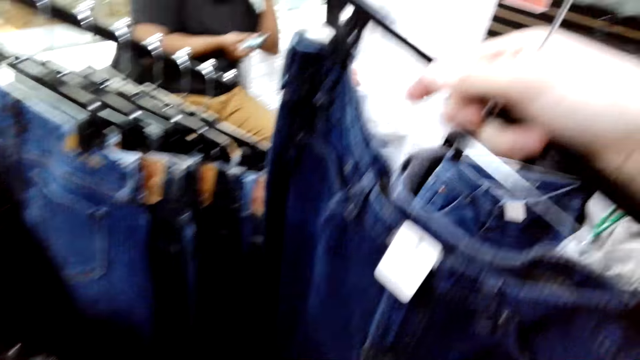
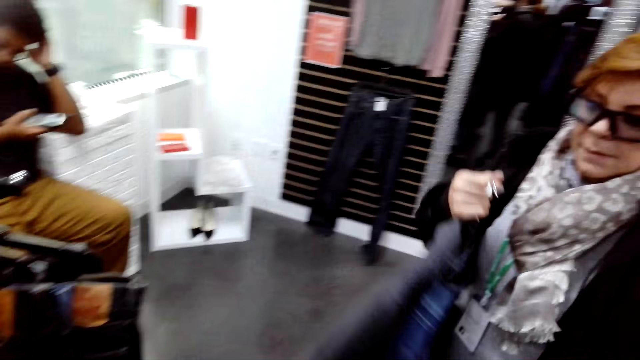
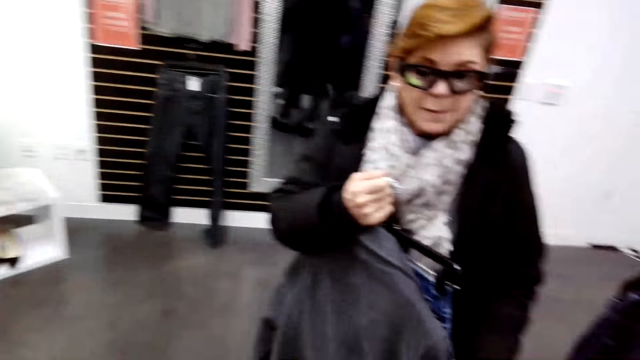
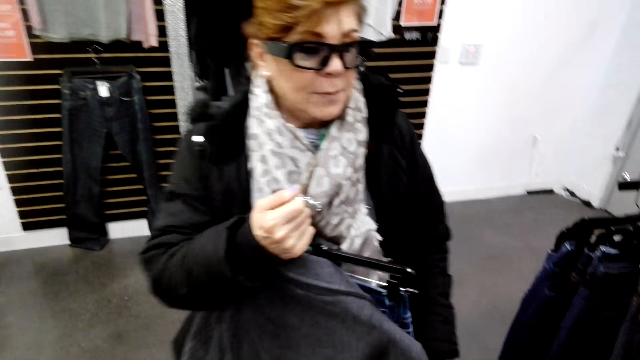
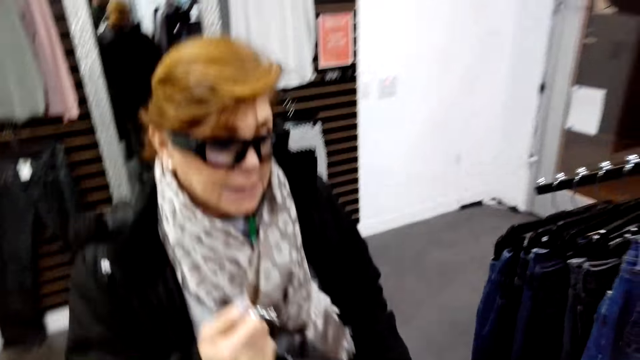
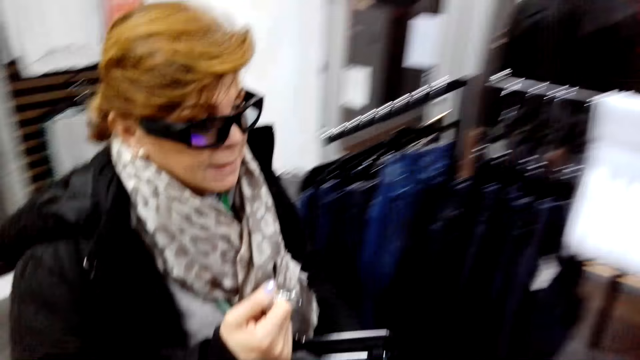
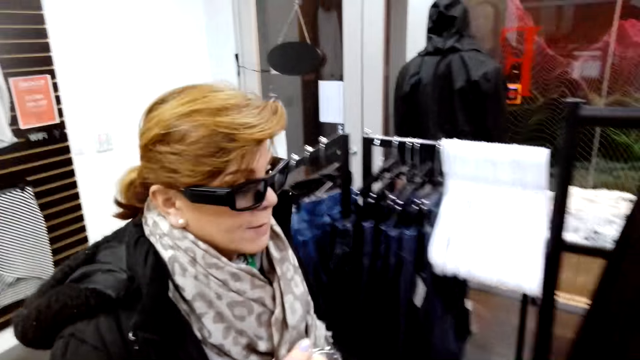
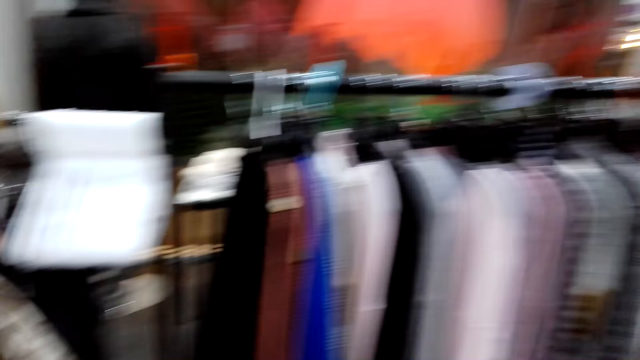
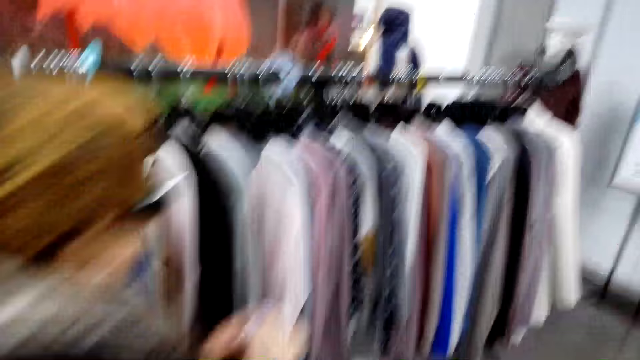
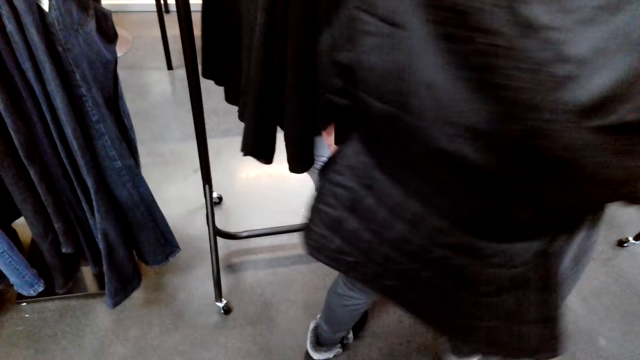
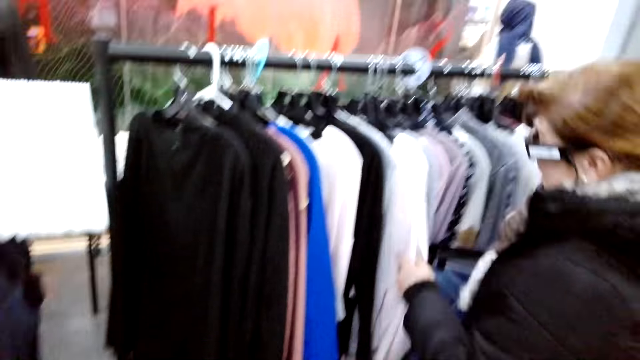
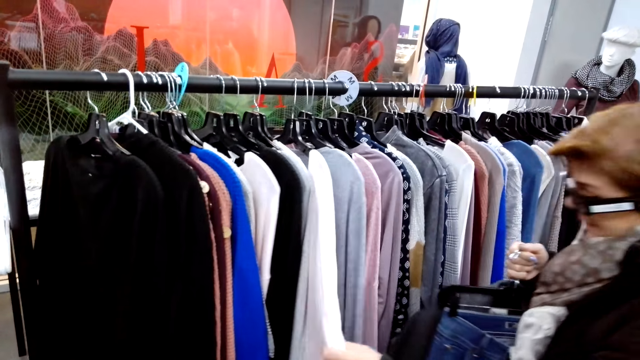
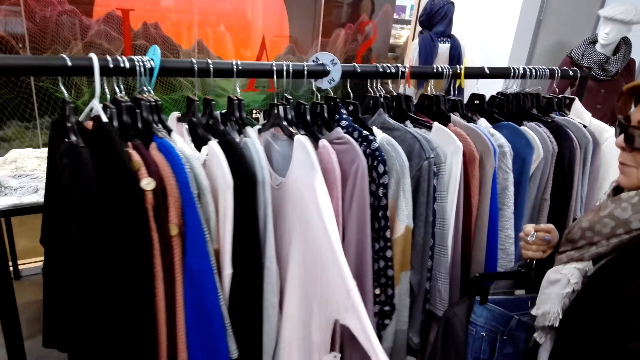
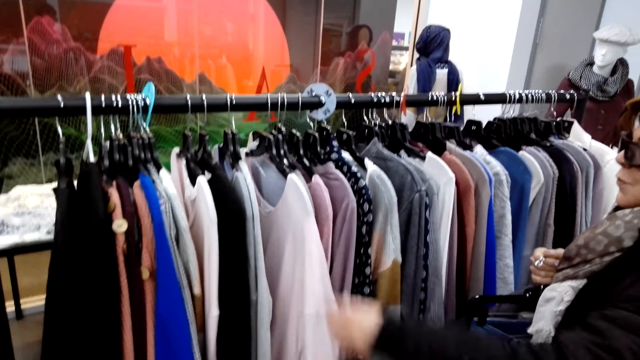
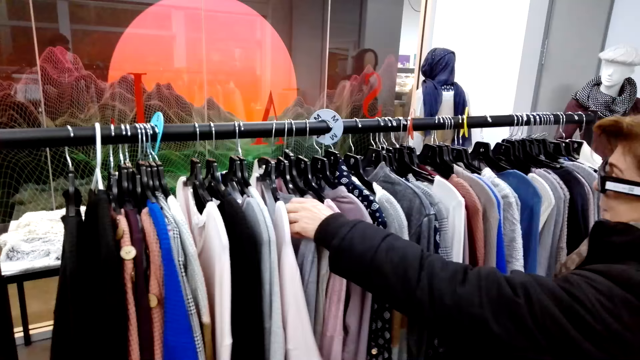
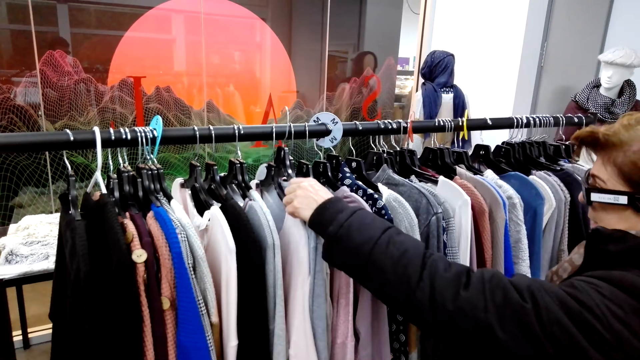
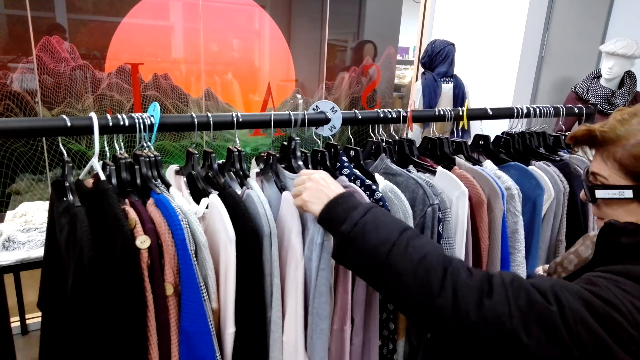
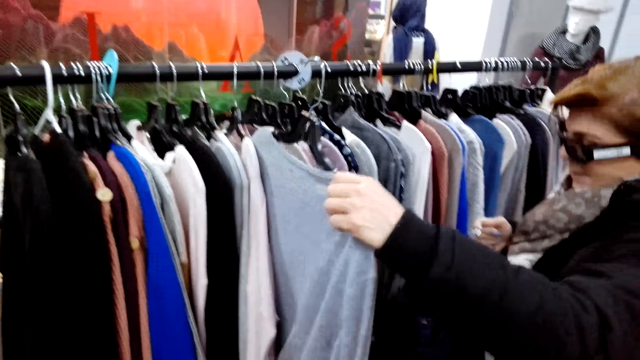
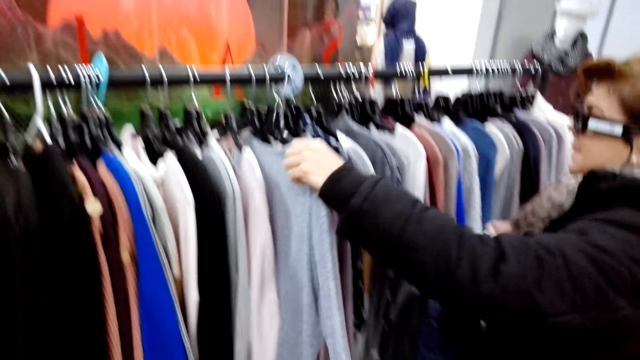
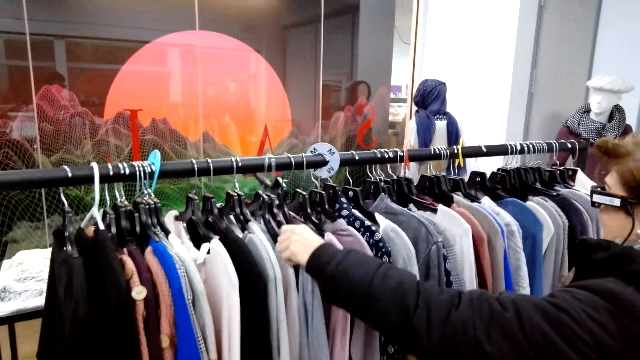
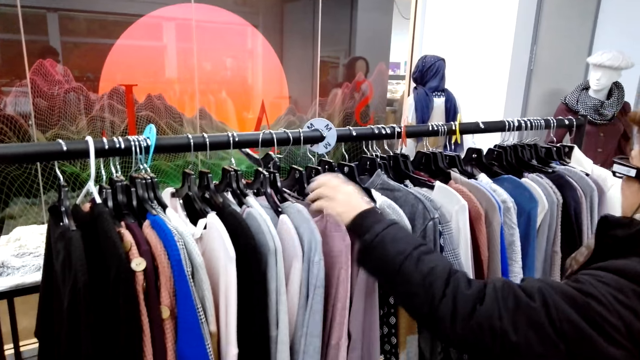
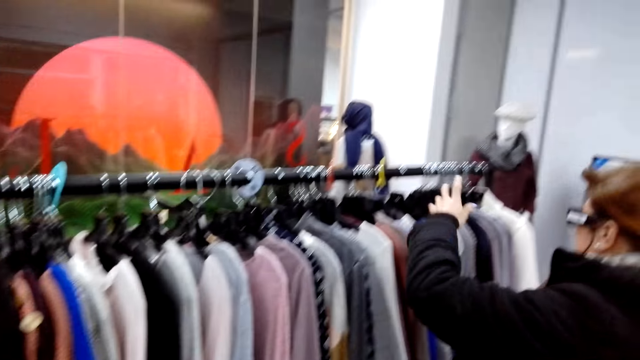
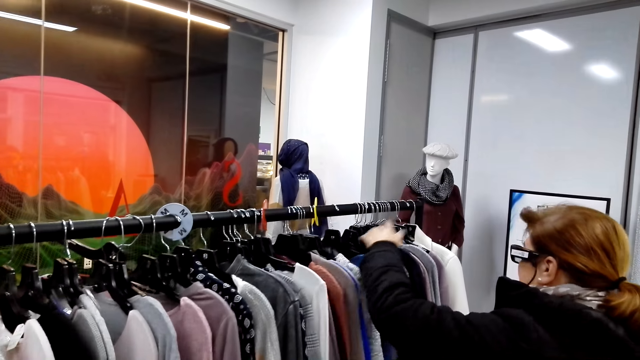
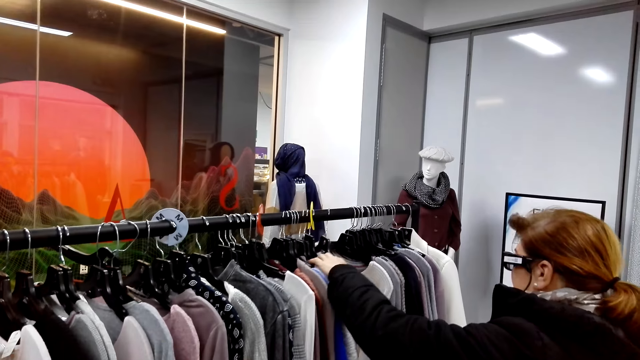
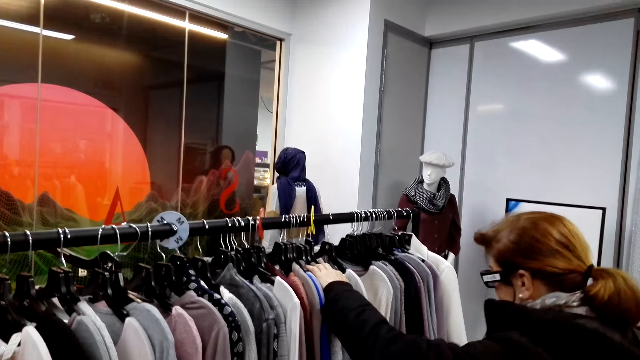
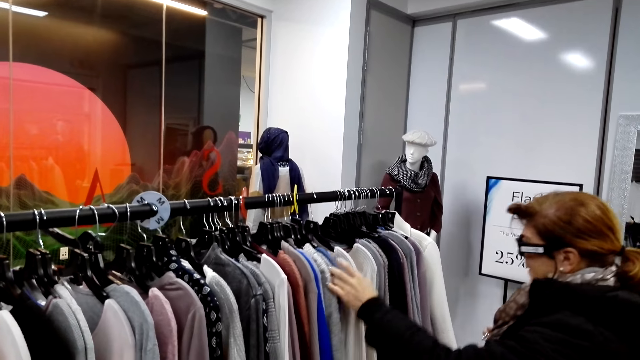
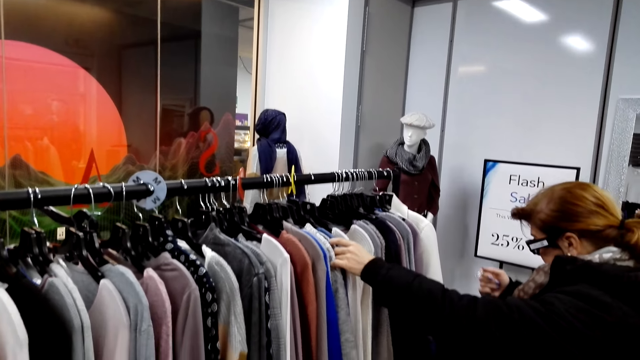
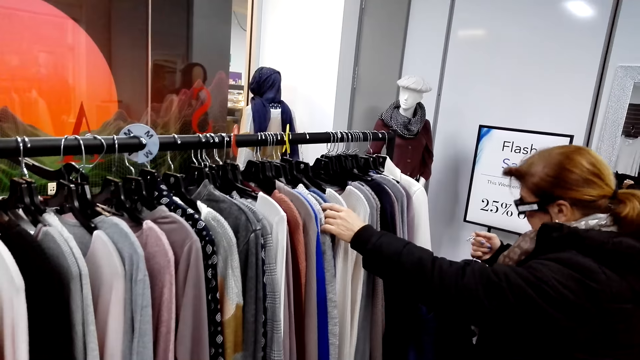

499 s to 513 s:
The camera wearer turns the jeans. A woman walks in a shop. The woman checks for a top on a hanger. The woman removes a sweater or top from a hanger stand, puts the sweater on the hanger stand, and checks for tops on a hanger.

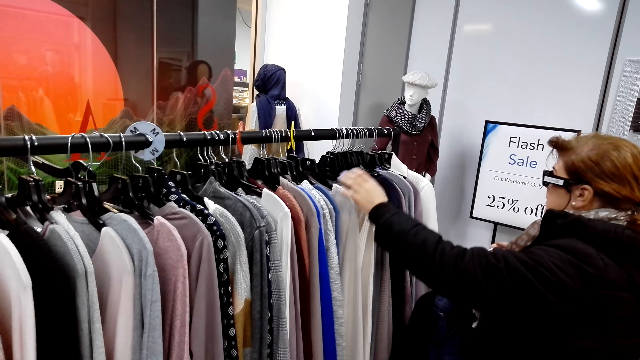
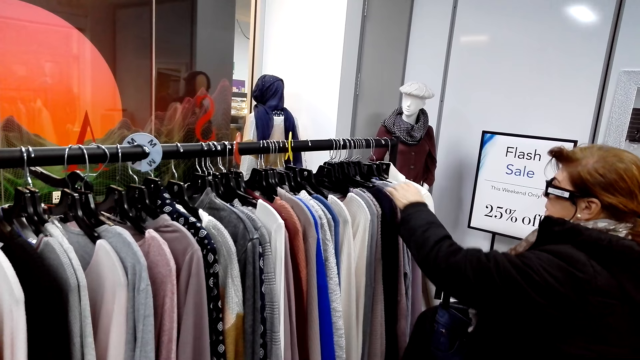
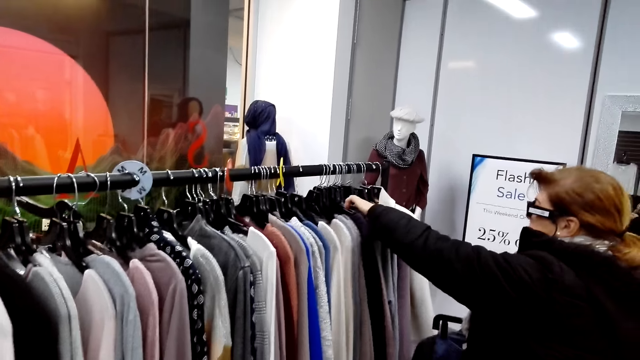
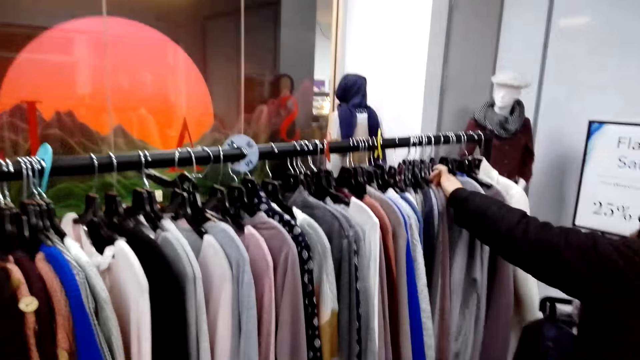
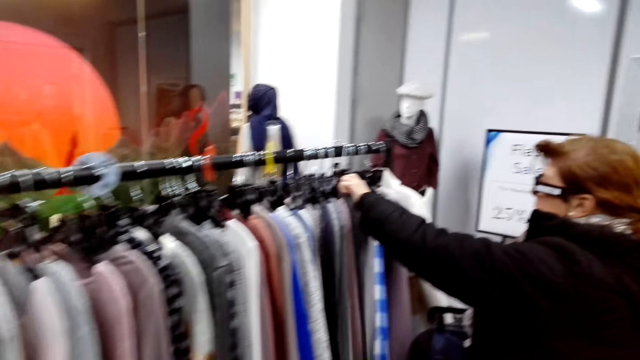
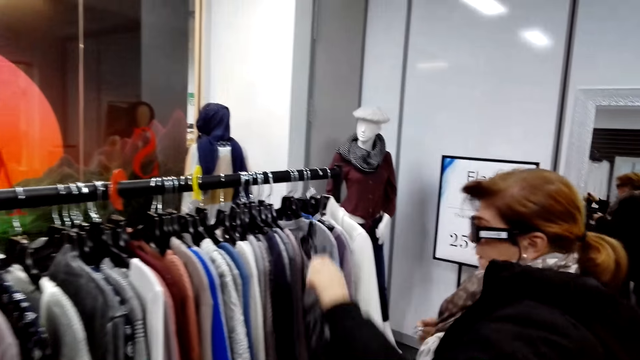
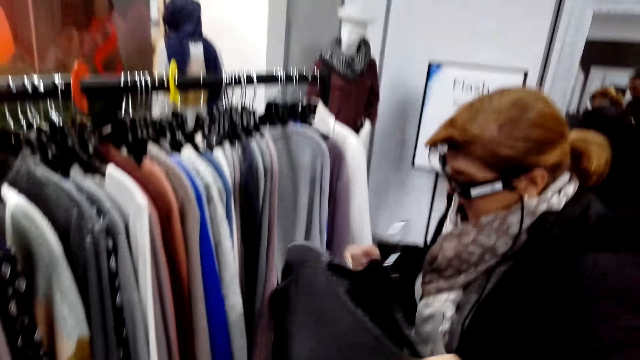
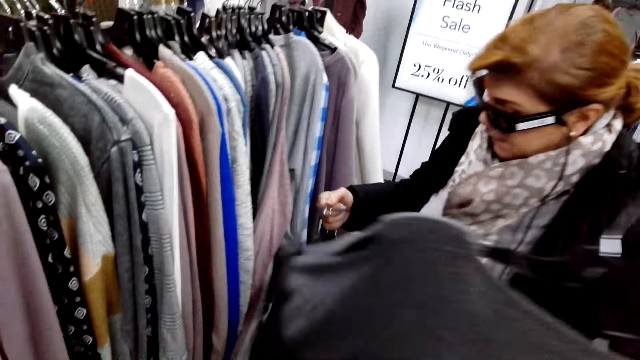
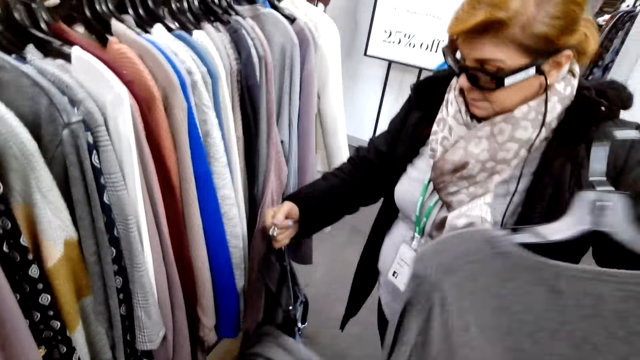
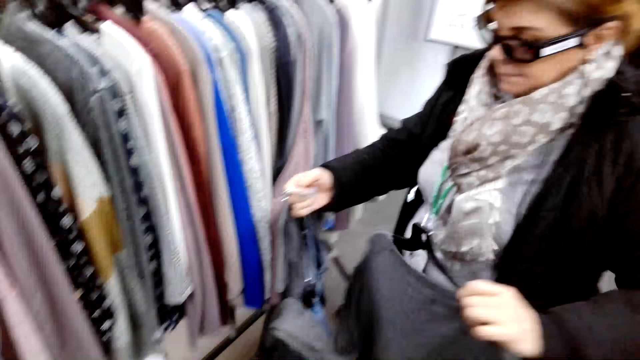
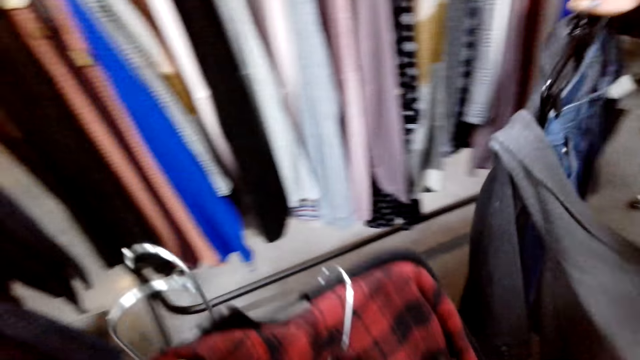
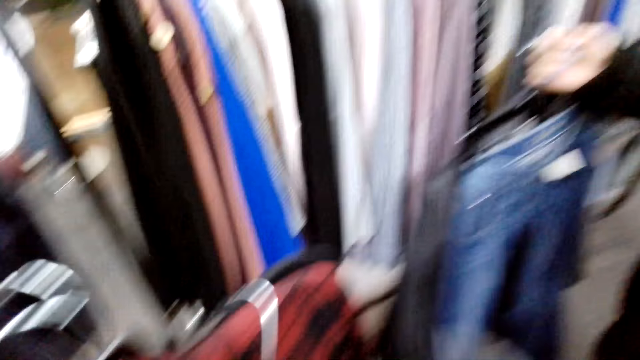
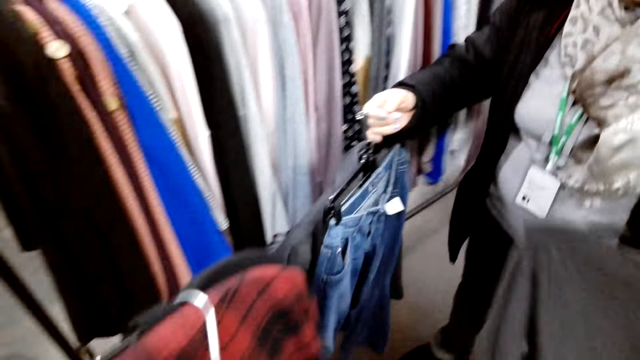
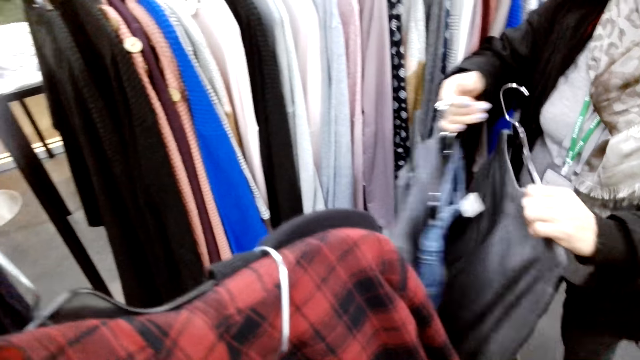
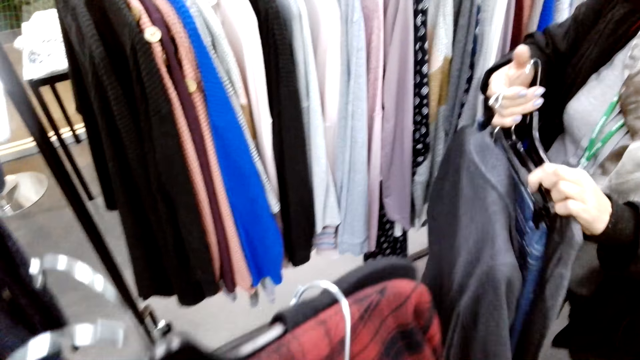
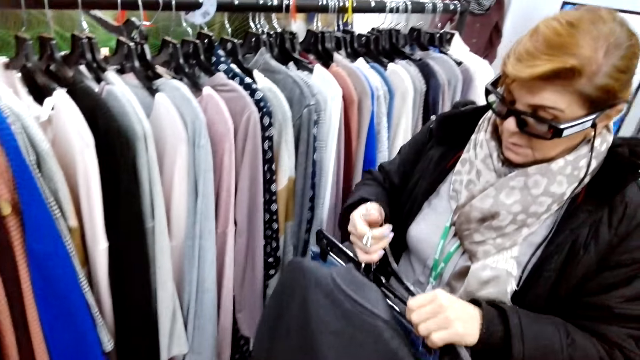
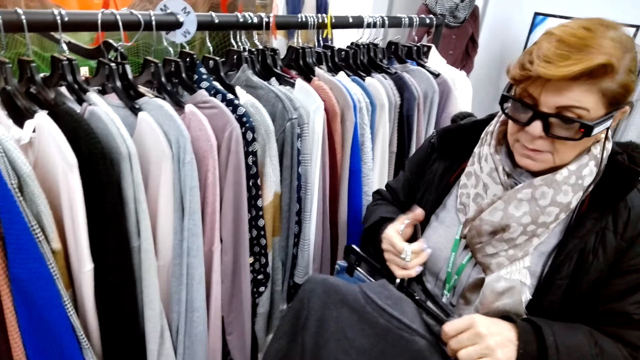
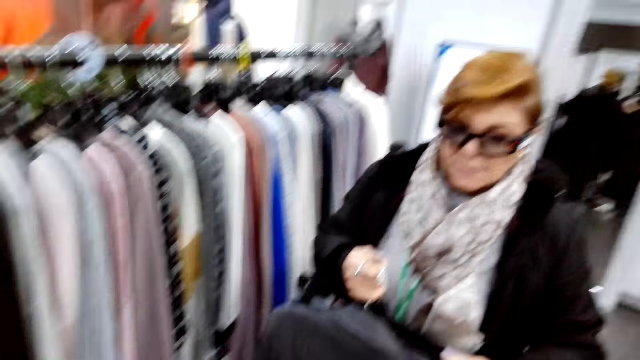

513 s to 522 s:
A woman pushes aside a sweater on a hanger stand. The woman removes a sweater from the hanger stand.
